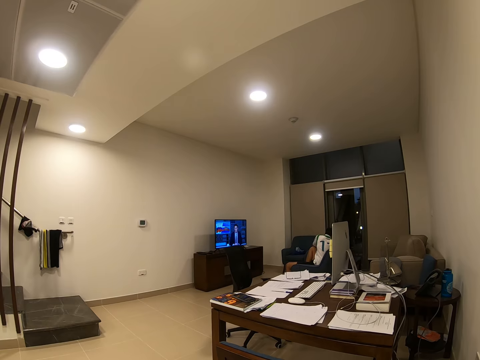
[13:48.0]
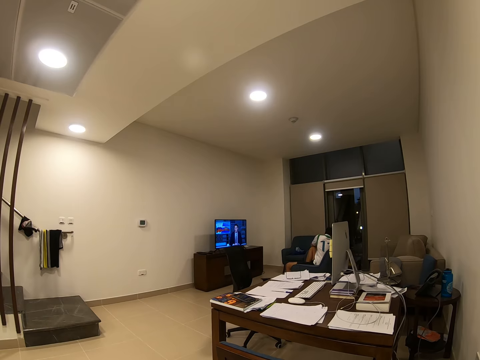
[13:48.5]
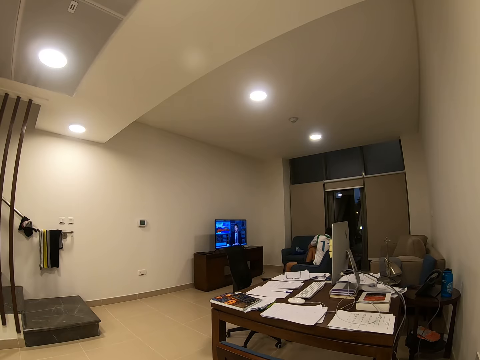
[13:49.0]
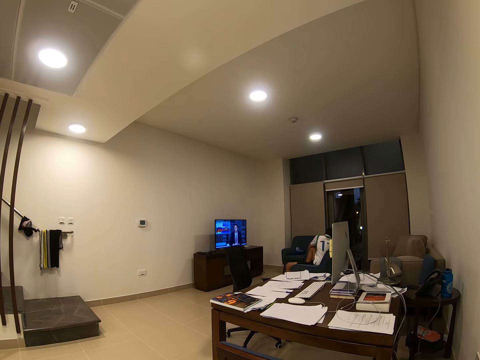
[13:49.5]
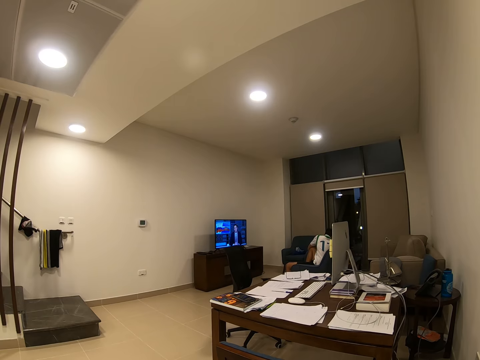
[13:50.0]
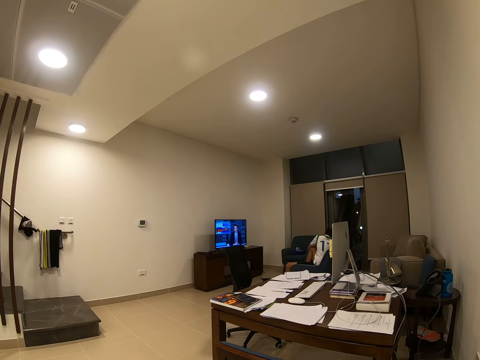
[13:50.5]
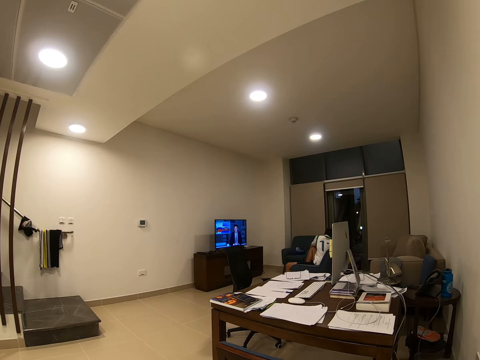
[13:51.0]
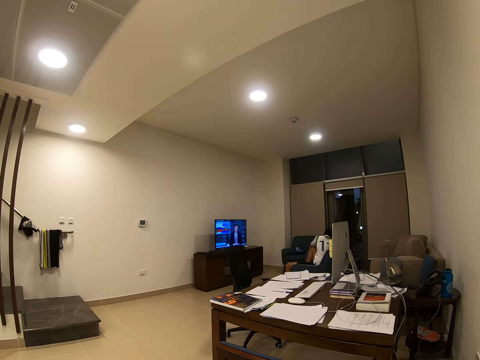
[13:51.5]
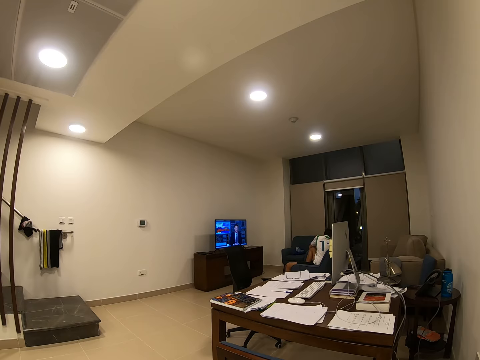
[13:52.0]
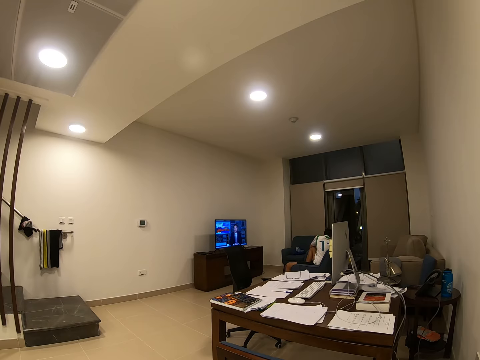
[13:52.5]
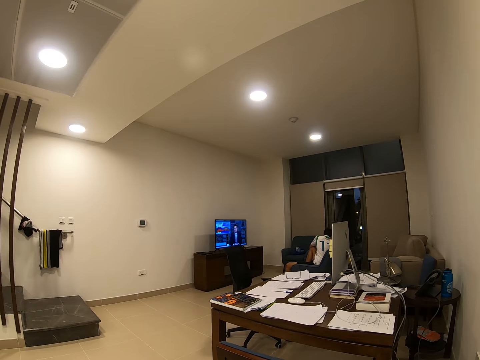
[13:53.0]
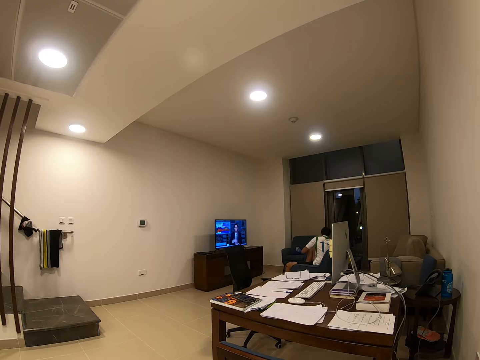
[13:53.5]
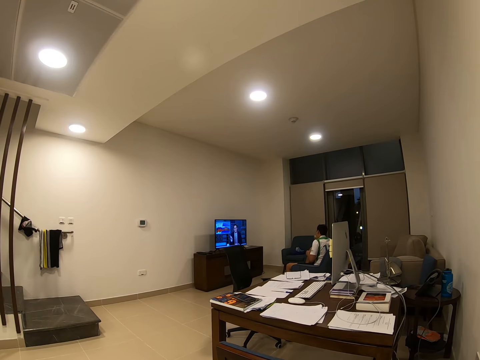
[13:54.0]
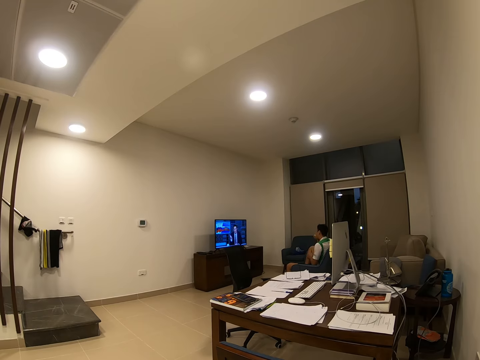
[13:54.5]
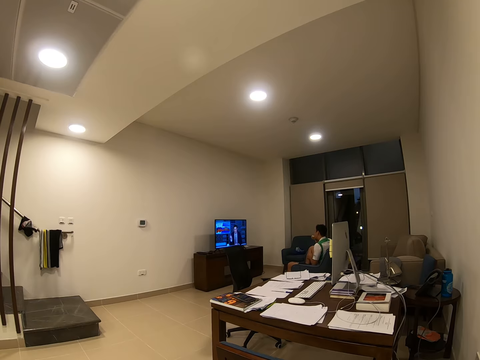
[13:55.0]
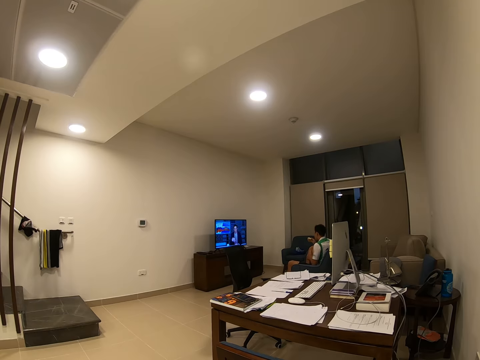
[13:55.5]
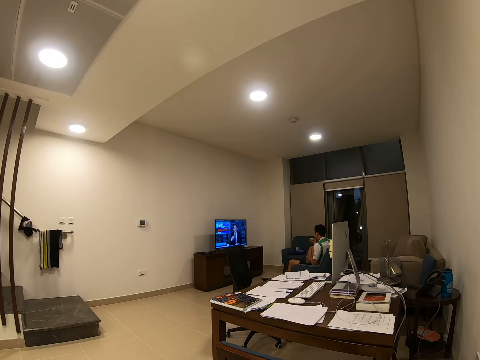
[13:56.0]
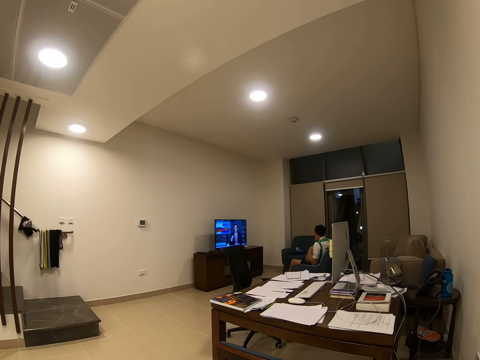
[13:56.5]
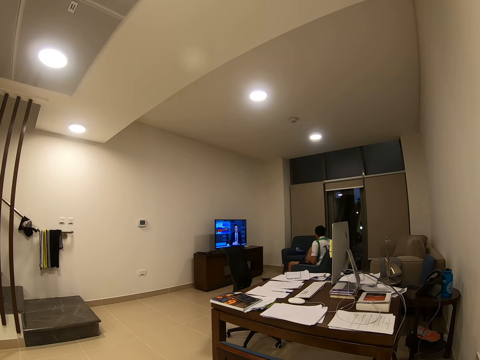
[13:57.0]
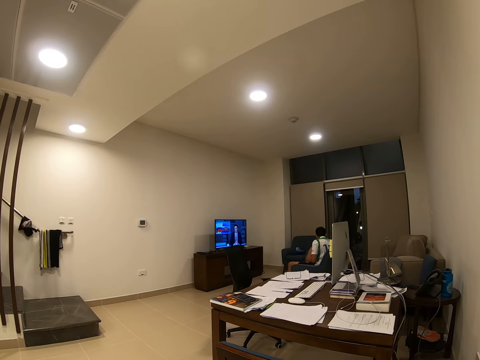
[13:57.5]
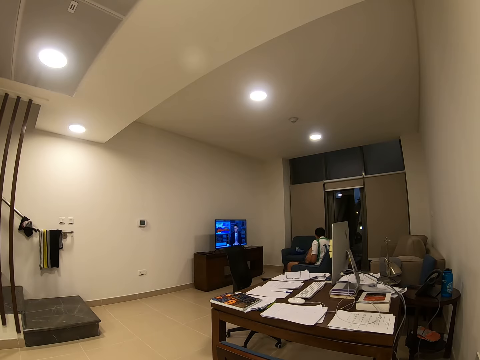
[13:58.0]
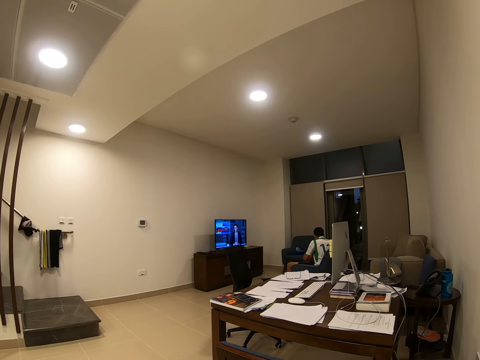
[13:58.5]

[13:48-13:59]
A man takes the meal.

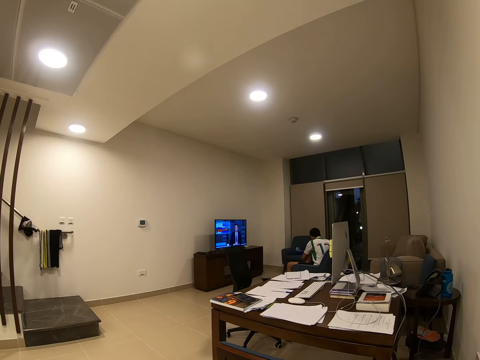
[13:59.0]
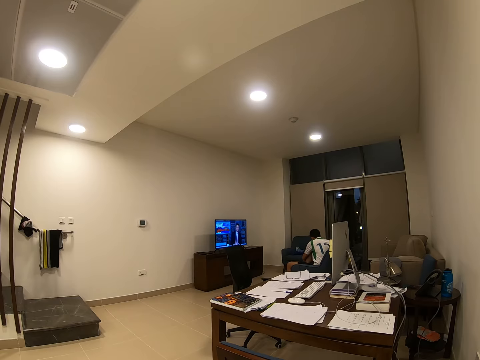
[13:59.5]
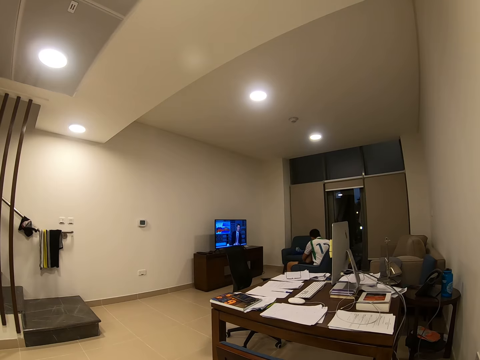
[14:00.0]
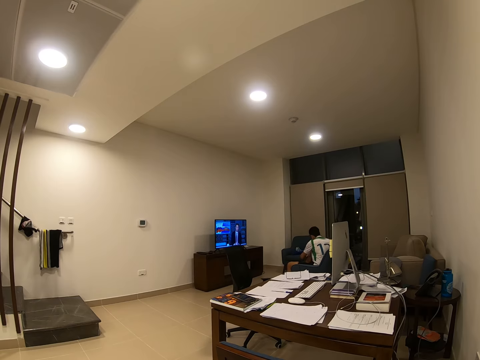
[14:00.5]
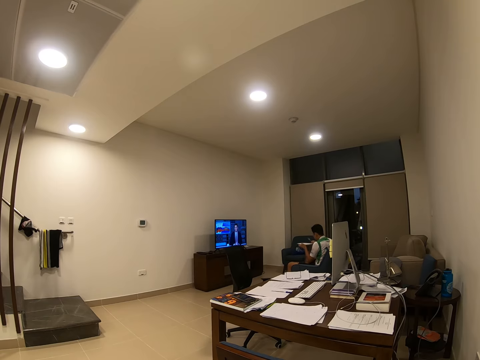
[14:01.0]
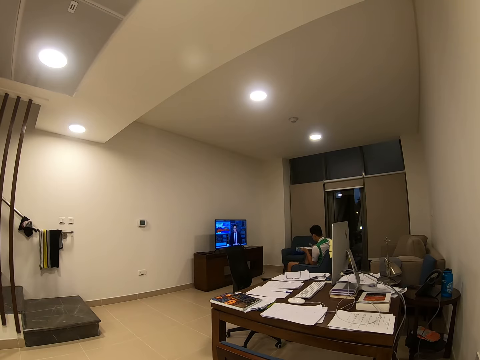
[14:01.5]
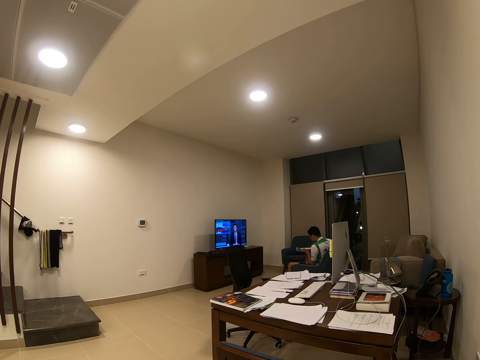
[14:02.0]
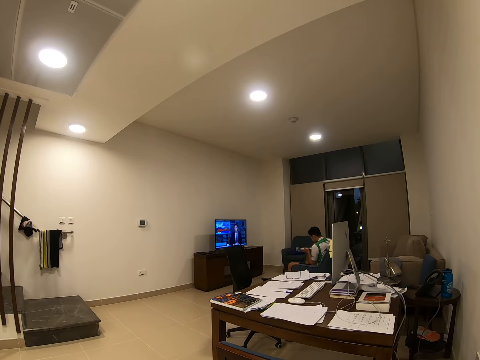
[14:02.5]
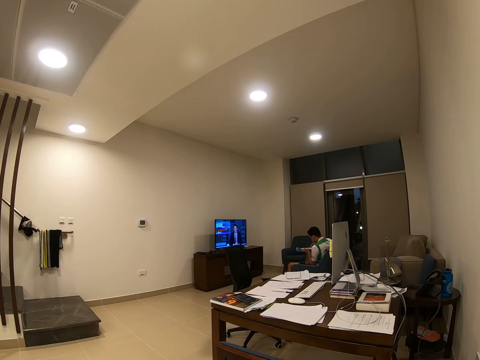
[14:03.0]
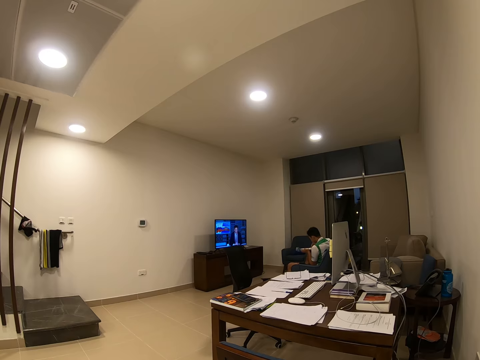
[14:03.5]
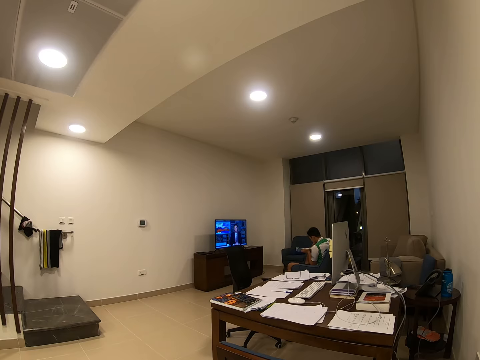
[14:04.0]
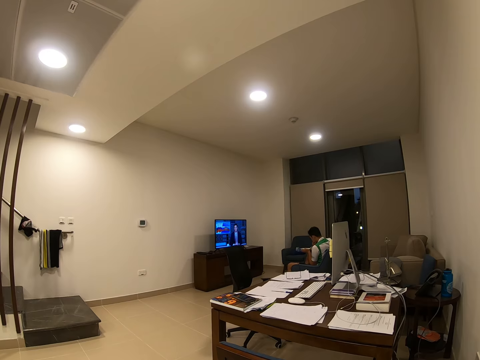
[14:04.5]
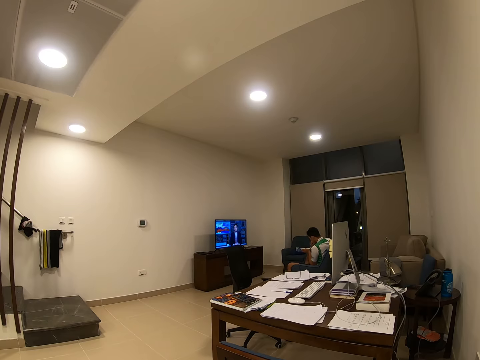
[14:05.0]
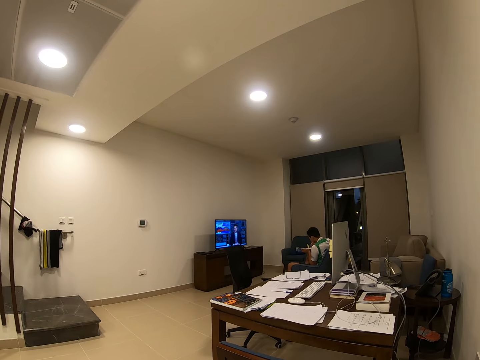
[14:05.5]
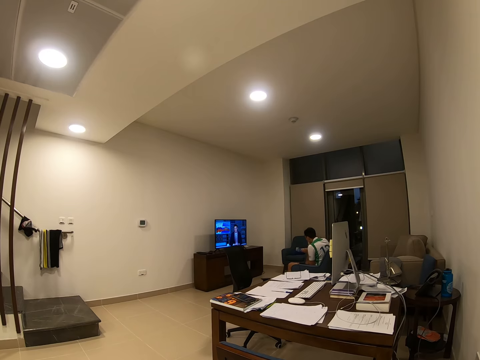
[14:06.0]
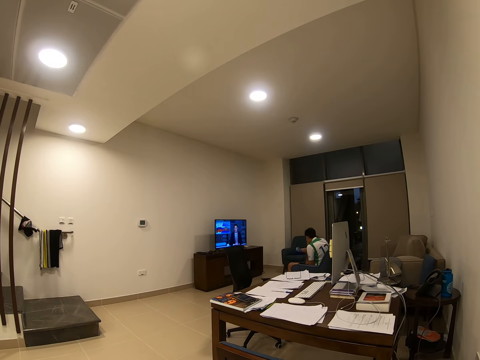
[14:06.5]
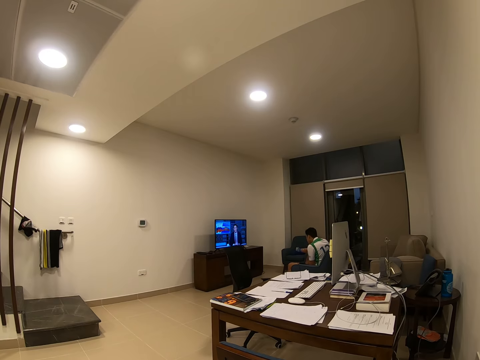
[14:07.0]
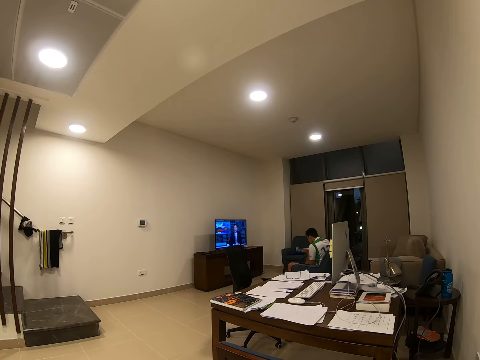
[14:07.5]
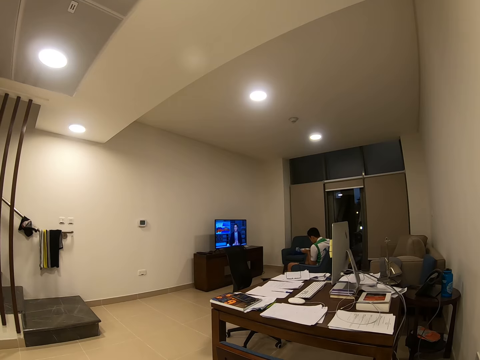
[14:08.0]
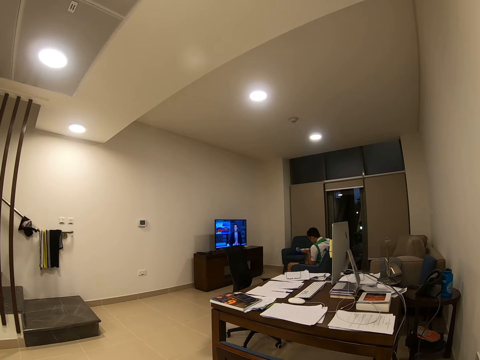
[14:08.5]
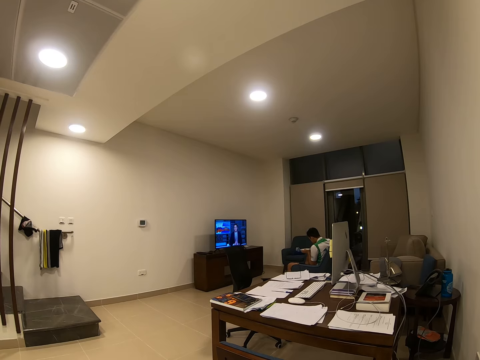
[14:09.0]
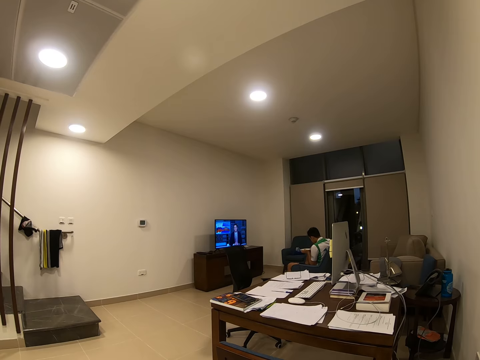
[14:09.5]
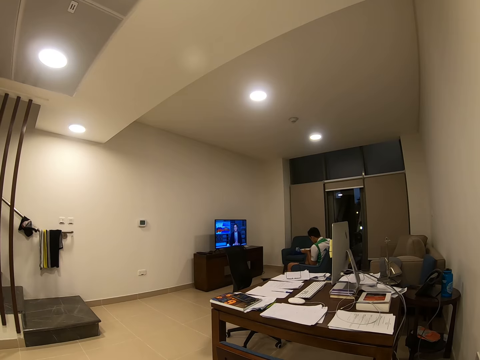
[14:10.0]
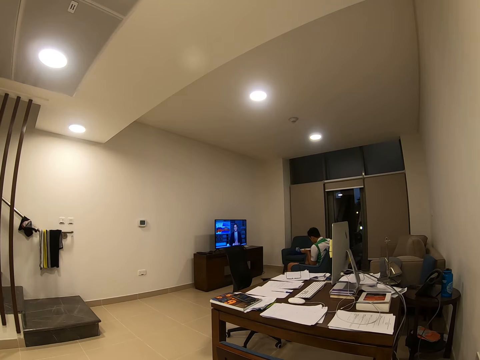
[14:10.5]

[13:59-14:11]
A man eats the meal. The camera wearer watches the television in the house.

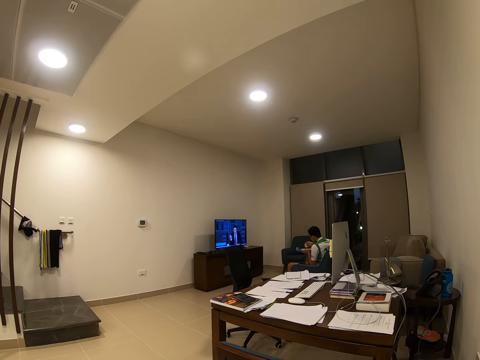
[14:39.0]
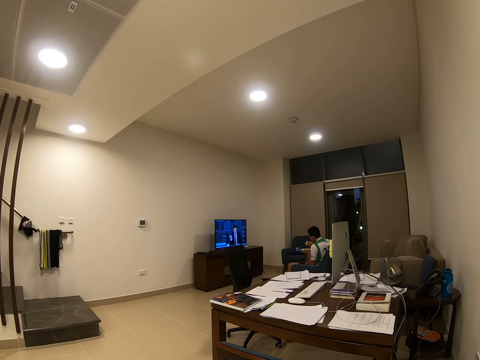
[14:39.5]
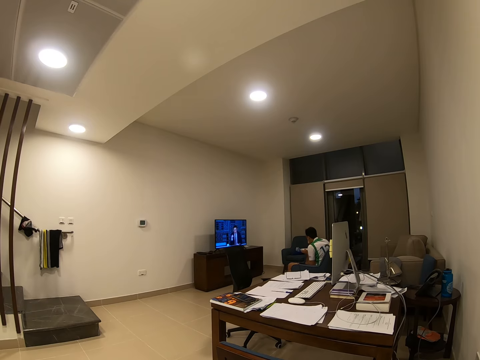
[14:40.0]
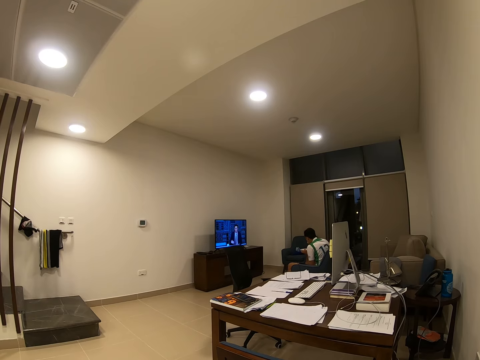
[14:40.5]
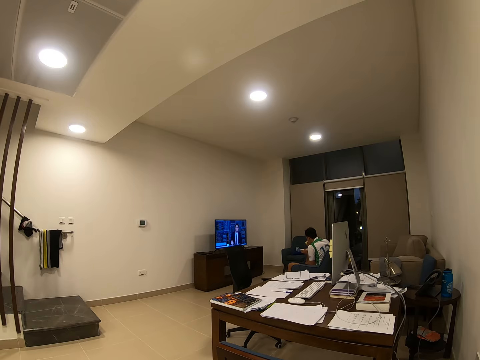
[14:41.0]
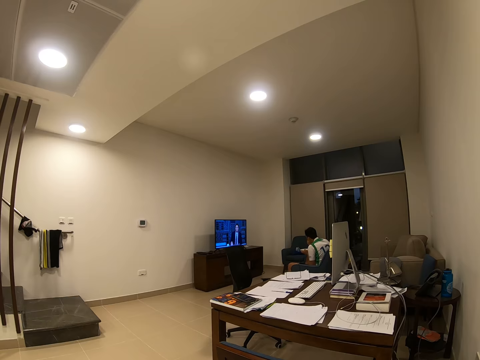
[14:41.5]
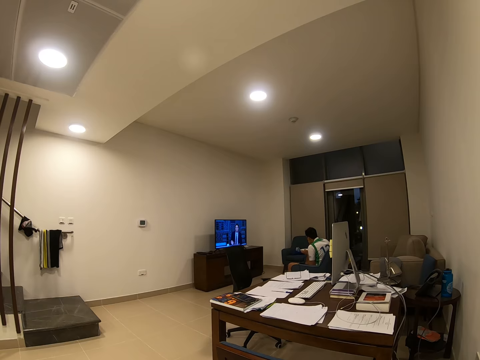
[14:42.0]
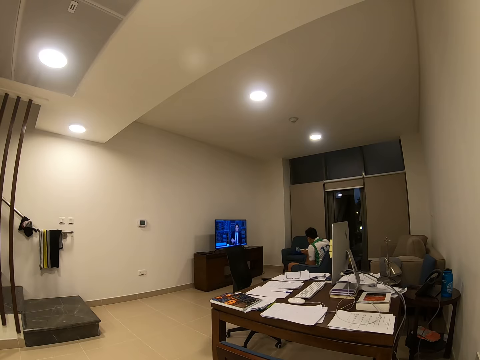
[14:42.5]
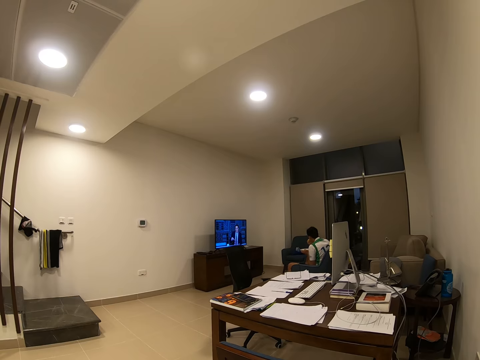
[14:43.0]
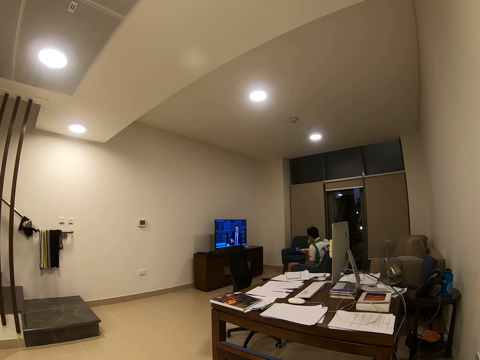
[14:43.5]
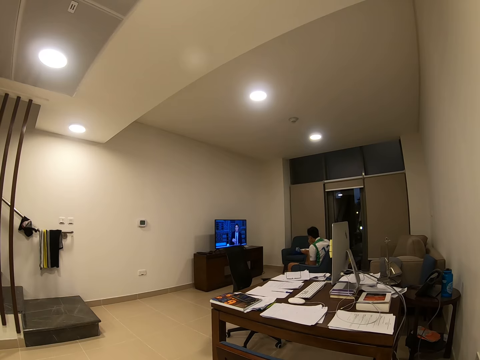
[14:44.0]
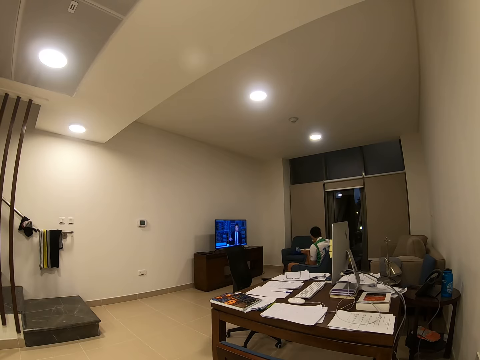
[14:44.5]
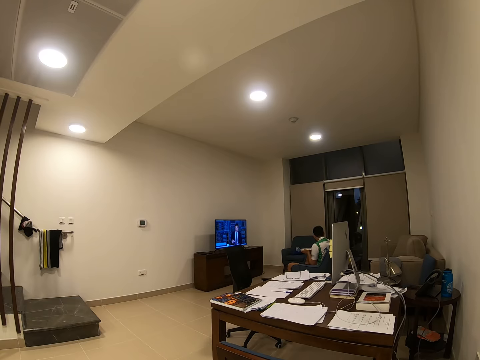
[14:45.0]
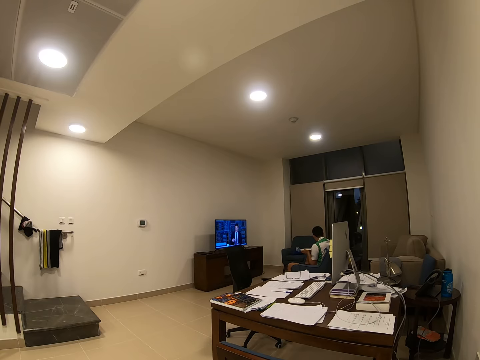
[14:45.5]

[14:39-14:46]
A man eats something.
